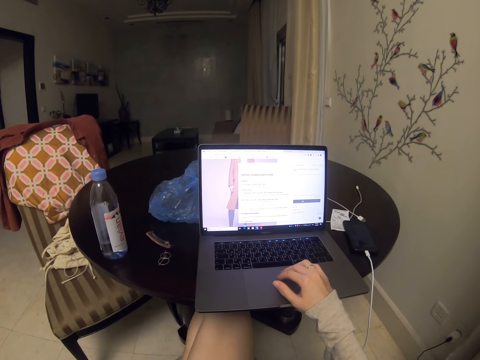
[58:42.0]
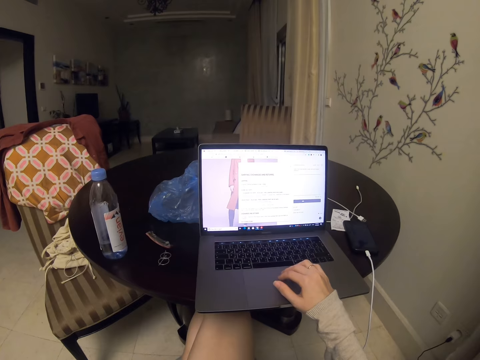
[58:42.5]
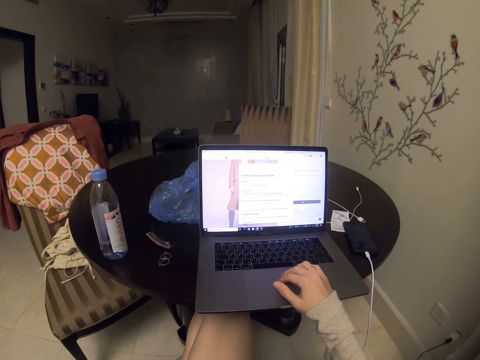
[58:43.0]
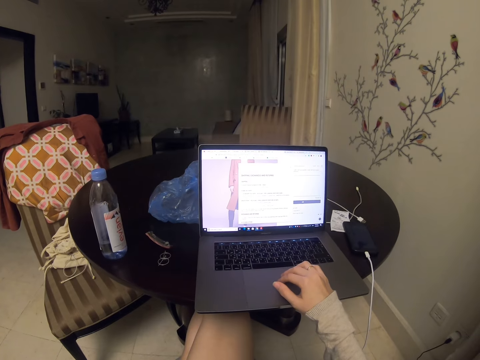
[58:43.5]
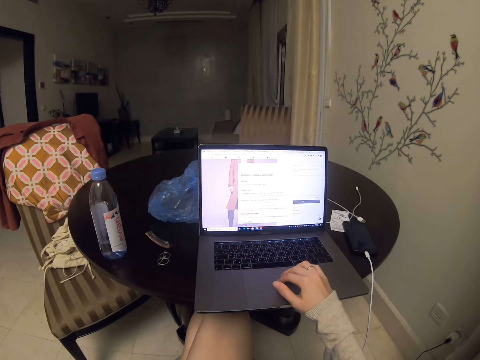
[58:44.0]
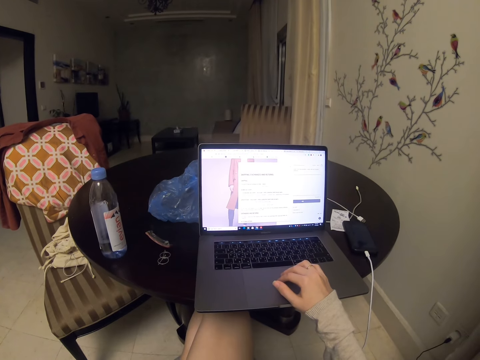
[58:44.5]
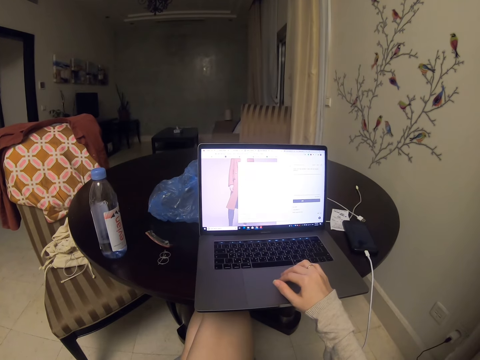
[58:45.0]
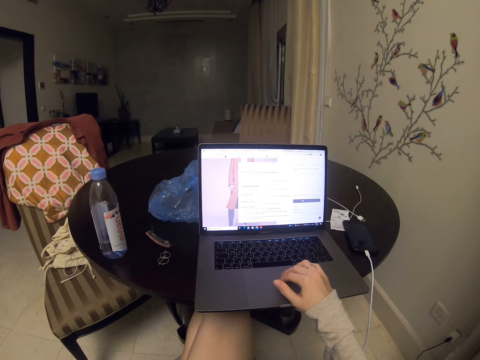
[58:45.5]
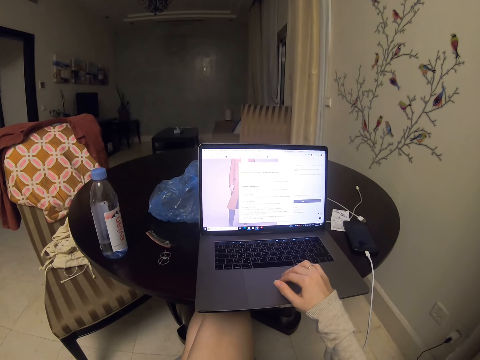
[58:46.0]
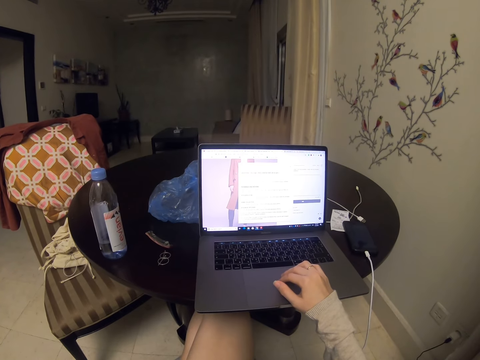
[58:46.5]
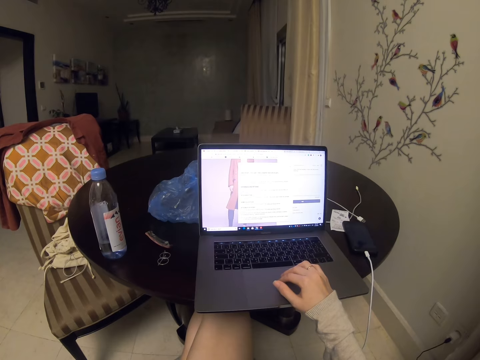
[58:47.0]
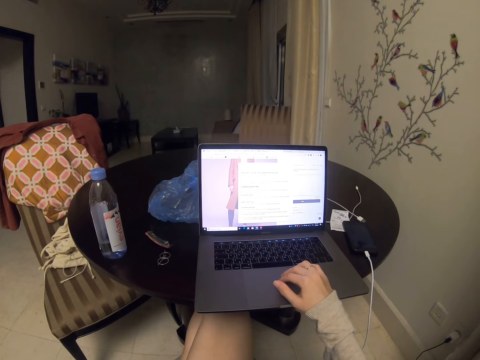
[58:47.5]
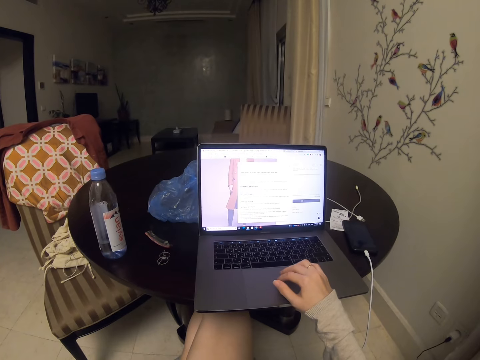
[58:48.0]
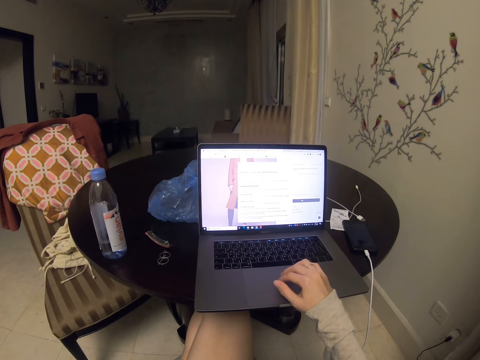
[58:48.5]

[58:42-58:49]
The camera wearer reads.

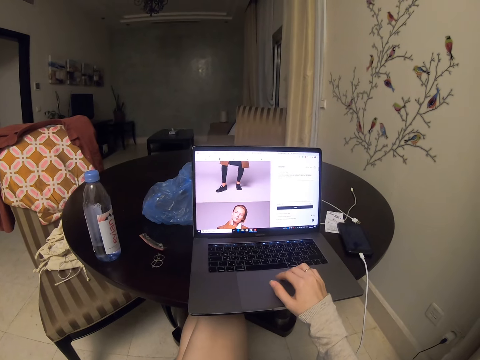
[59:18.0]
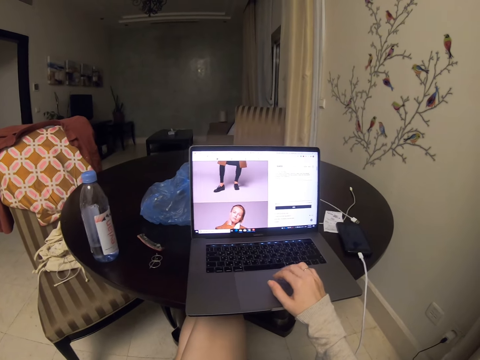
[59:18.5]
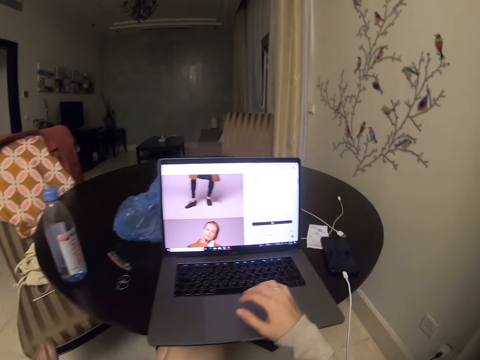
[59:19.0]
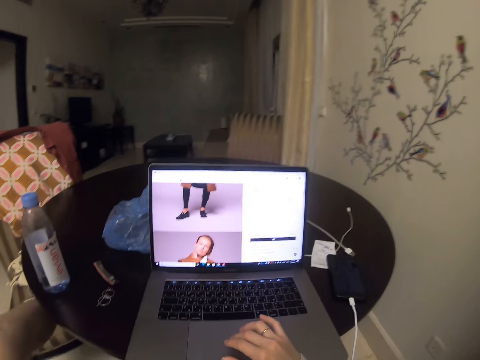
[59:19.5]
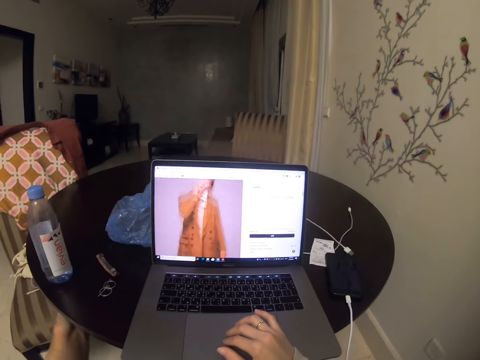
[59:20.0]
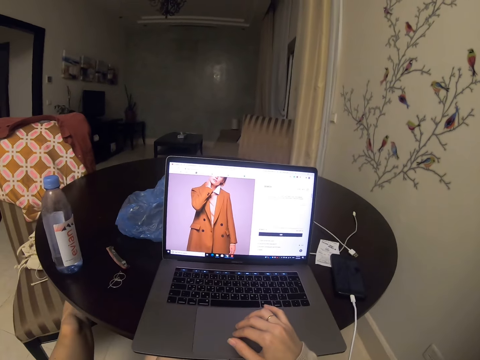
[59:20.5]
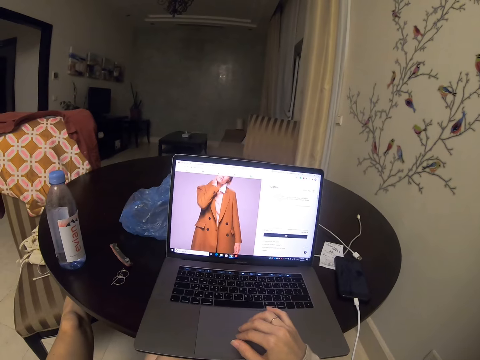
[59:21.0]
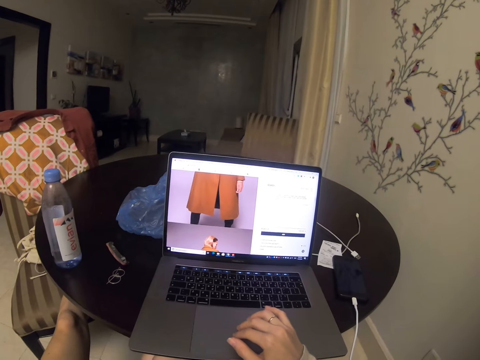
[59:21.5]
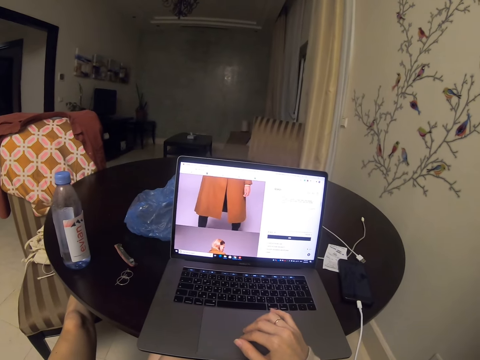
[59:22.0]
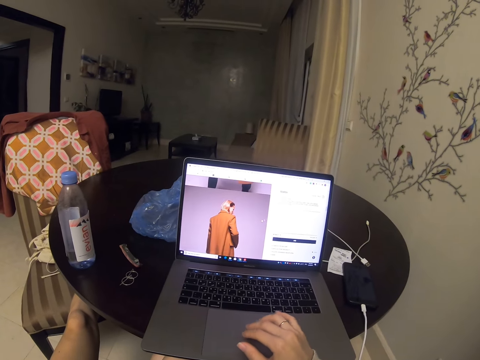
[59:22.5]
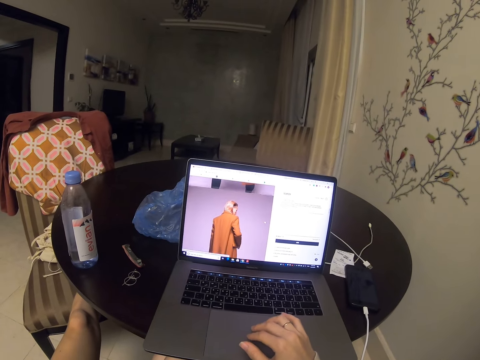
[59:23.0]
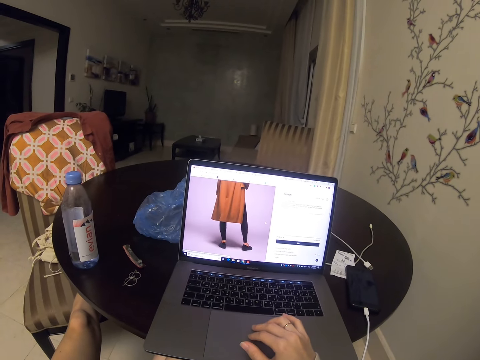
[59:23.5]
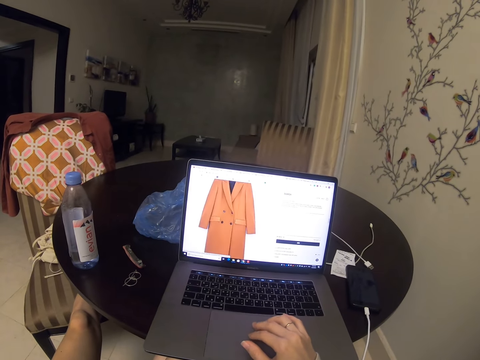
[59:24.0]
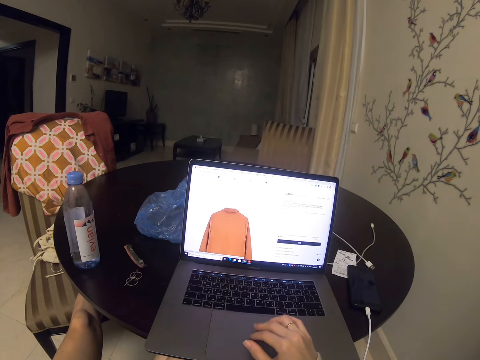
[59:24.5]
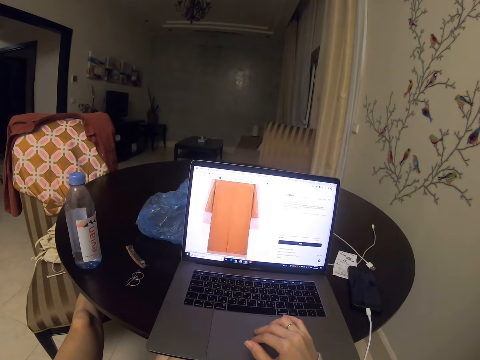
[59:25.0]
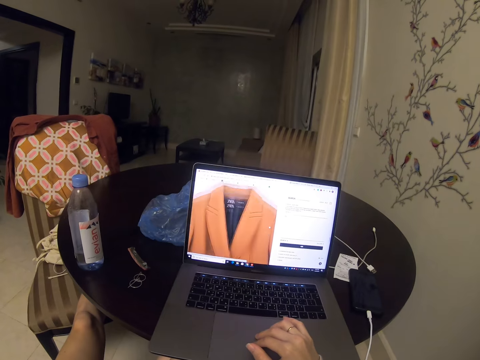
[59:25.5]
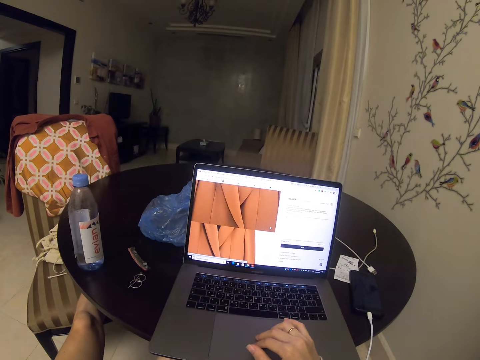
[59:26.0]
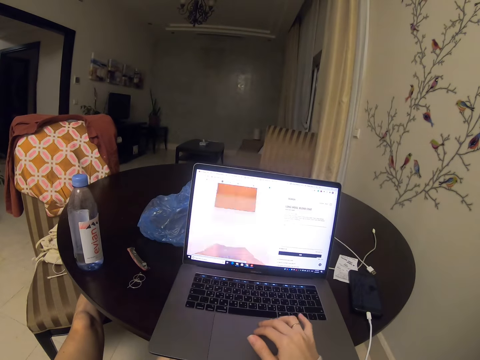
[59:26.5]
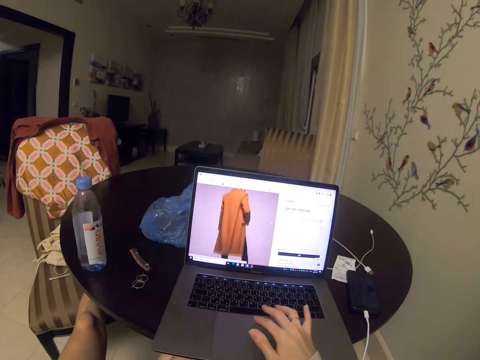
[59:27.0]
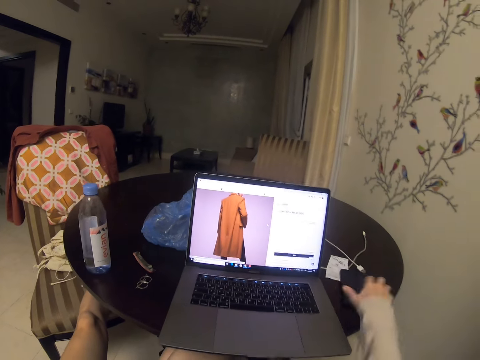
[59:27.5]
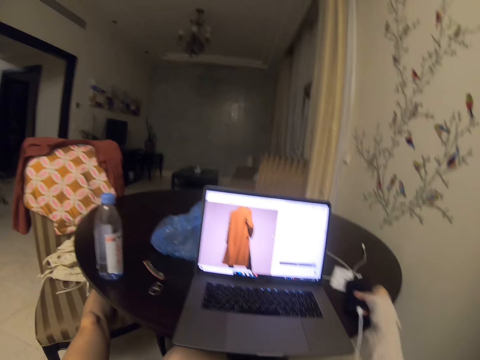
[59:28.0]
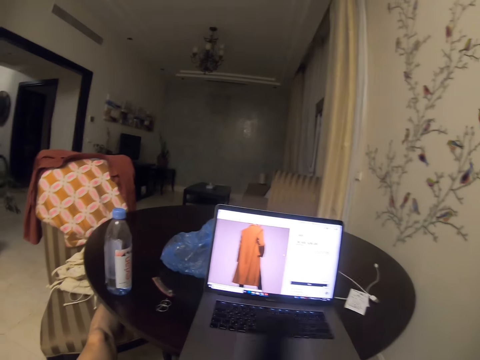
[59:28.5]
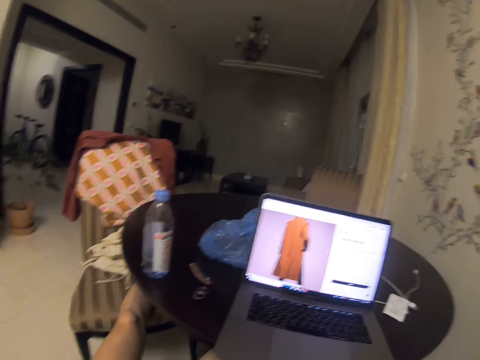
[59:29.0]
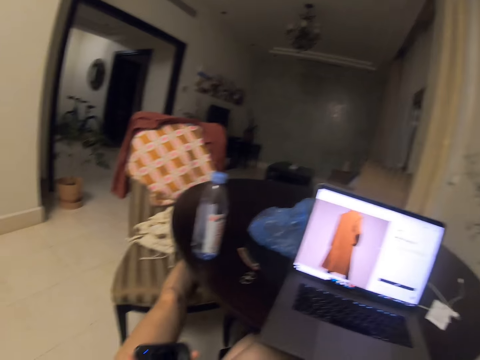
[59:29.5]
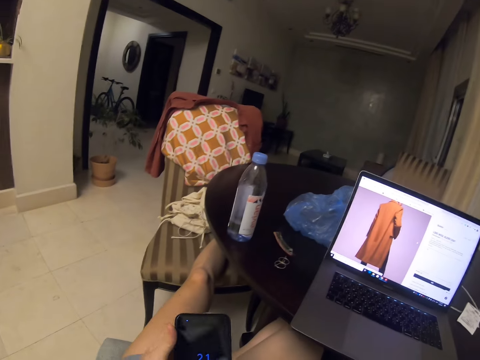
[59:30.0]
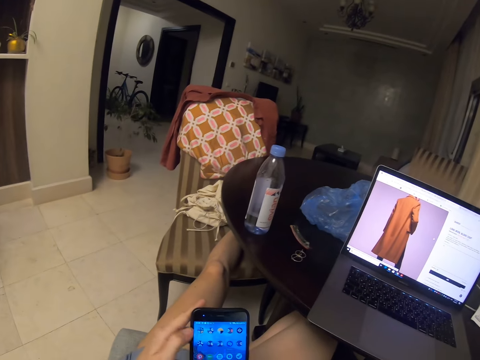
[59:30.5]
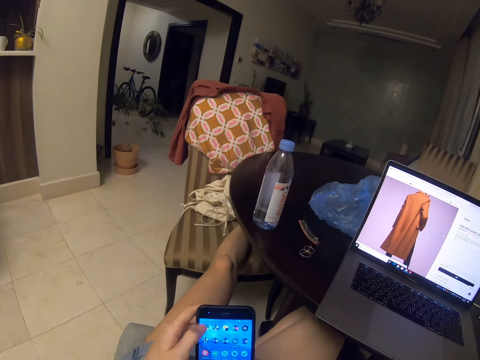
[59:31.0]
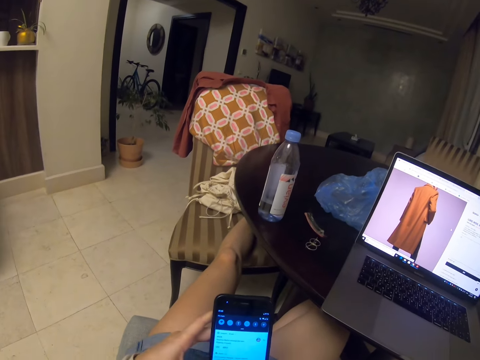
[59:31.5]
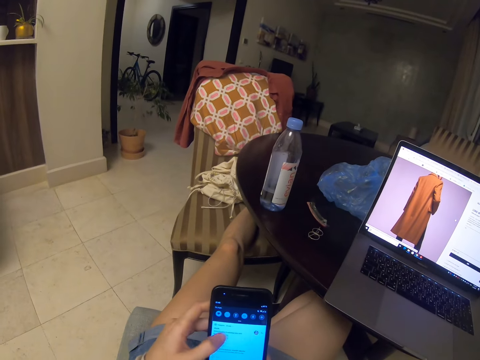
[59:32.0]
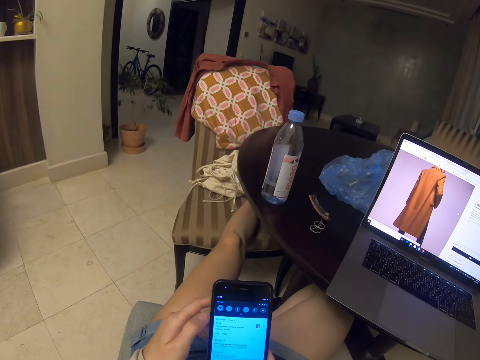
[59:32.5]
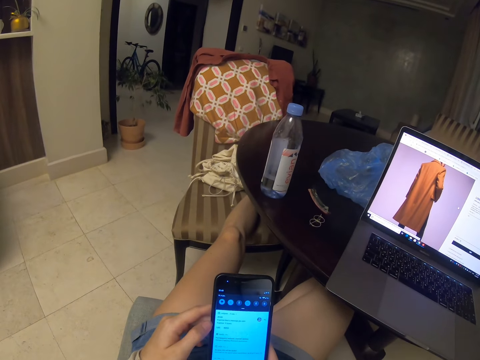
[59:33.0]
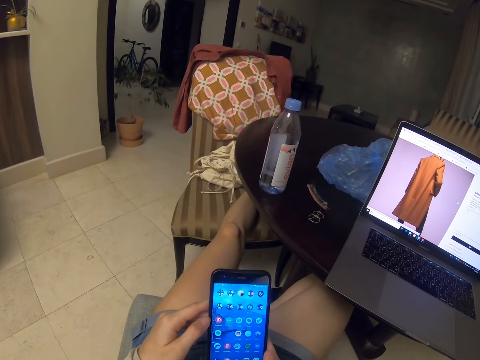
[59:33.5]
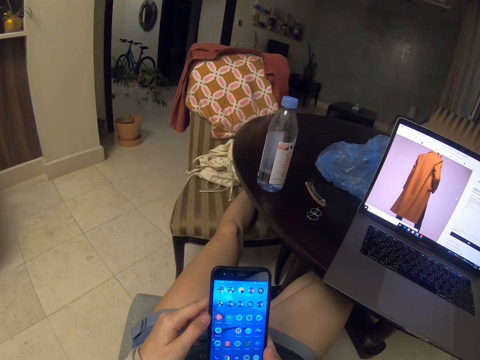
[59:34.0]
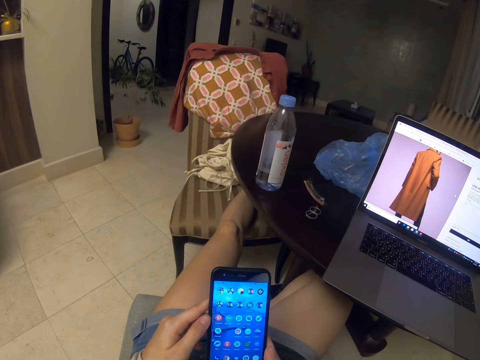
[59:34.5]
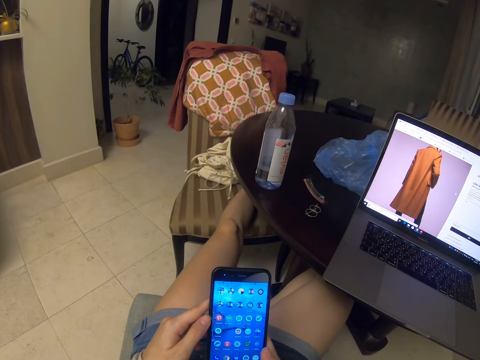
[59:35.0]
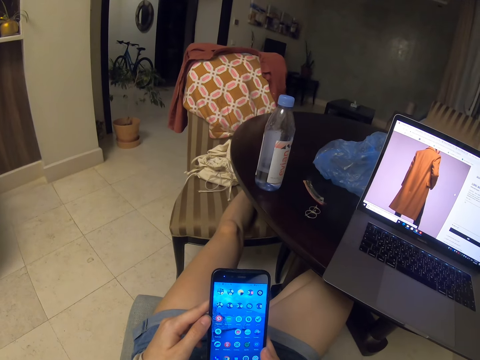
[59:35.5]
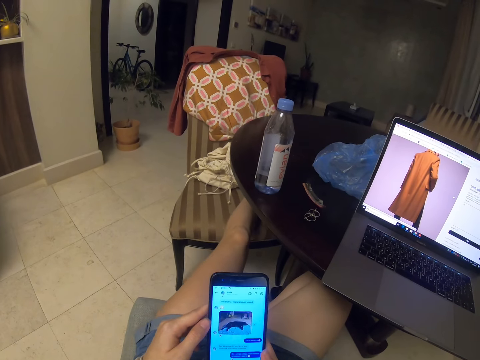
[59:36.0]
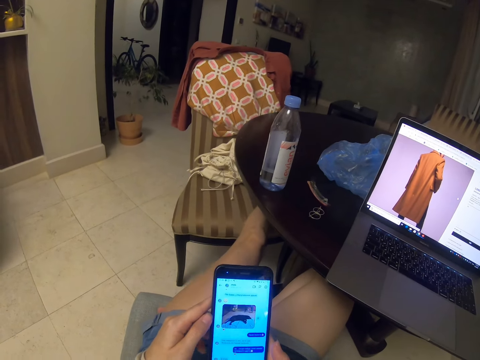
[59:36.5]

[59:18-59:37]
The camera wearer puts her leg on the chair. She takes the phone on the table. She scrolls the phone.
